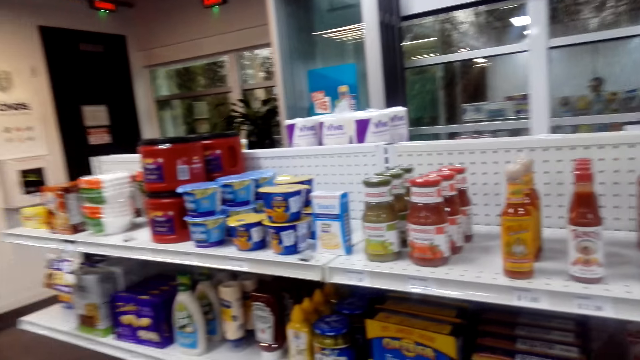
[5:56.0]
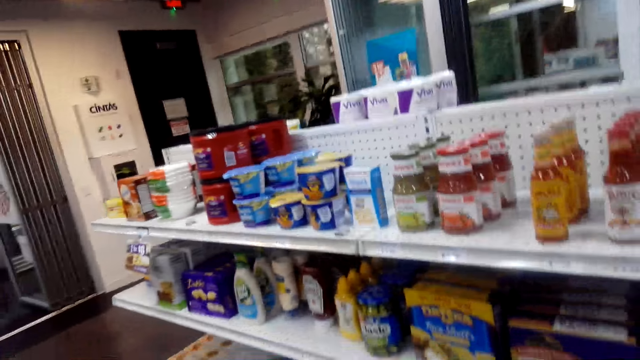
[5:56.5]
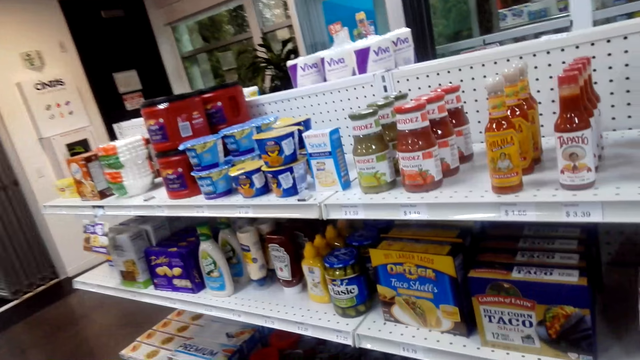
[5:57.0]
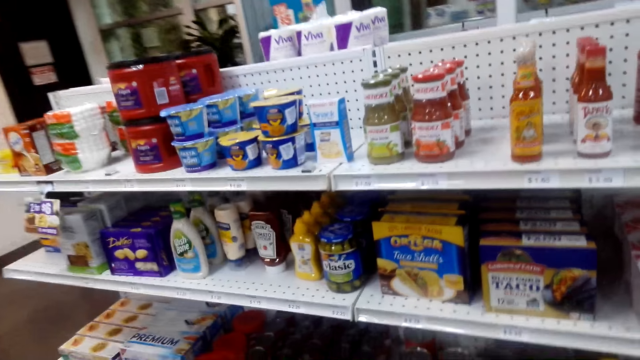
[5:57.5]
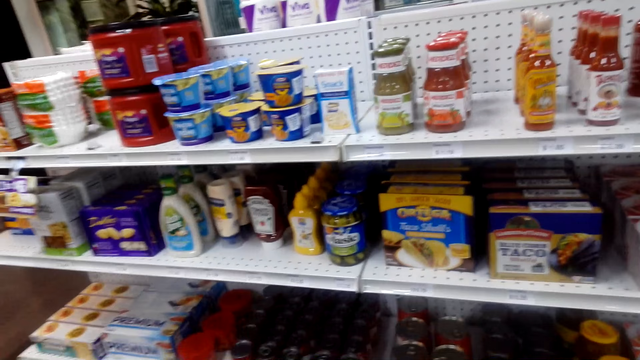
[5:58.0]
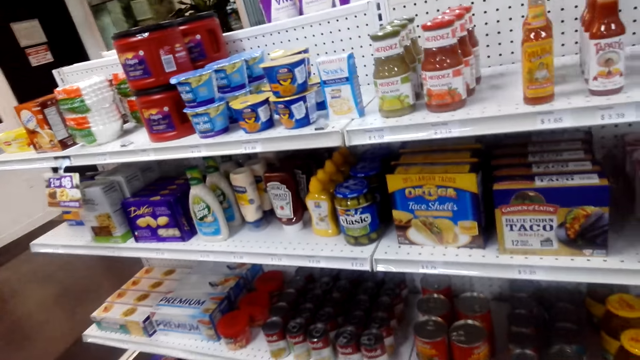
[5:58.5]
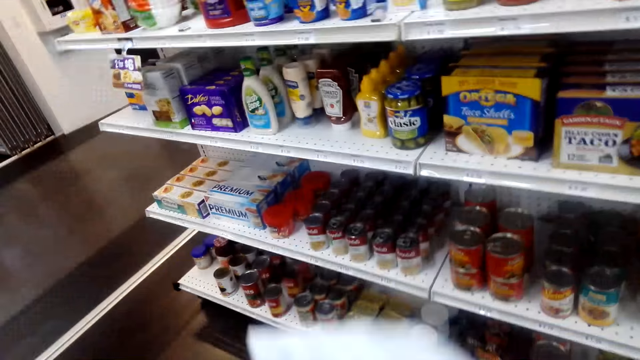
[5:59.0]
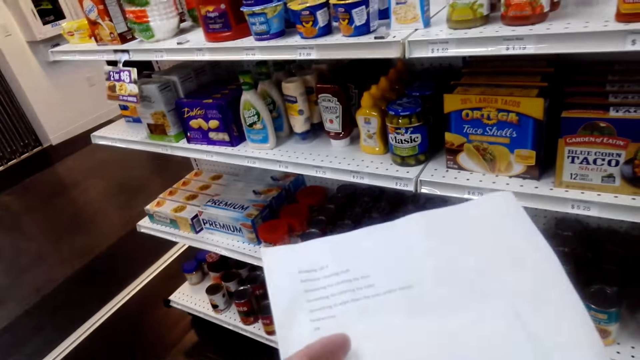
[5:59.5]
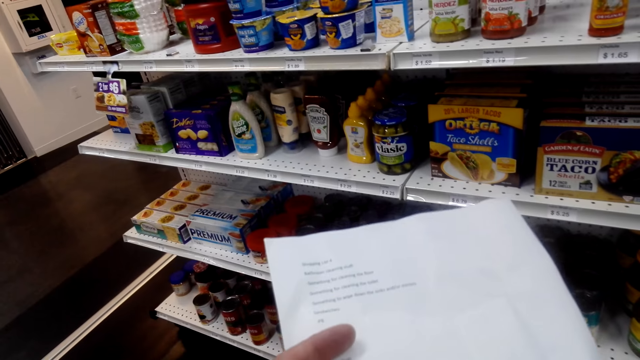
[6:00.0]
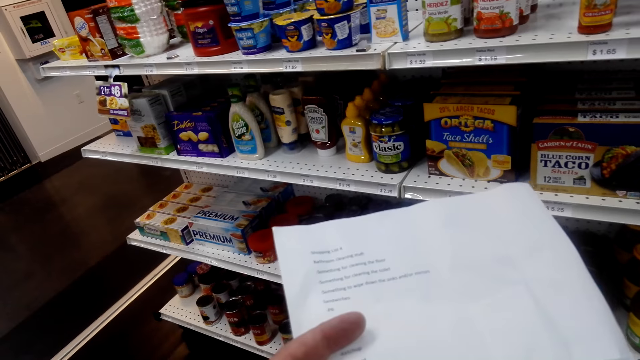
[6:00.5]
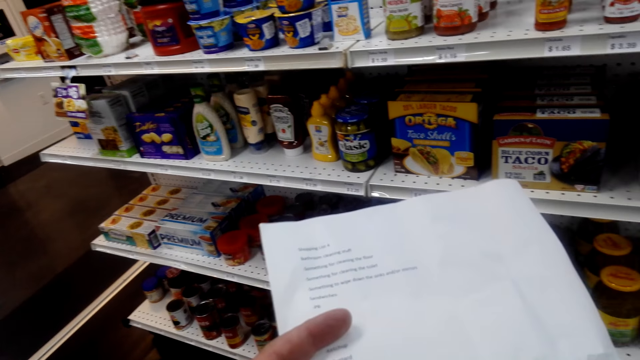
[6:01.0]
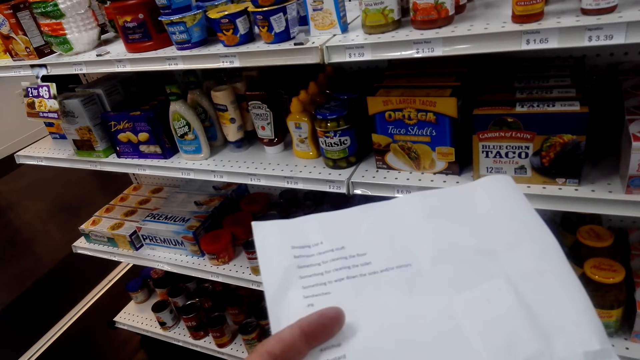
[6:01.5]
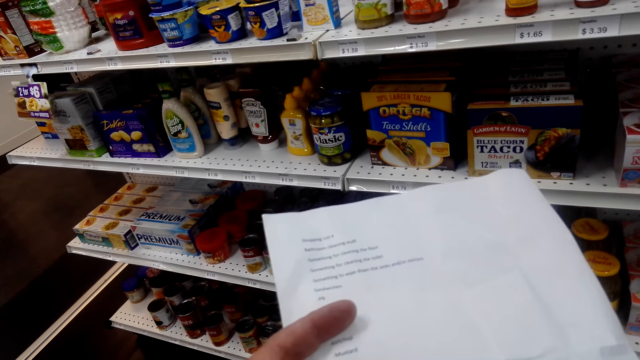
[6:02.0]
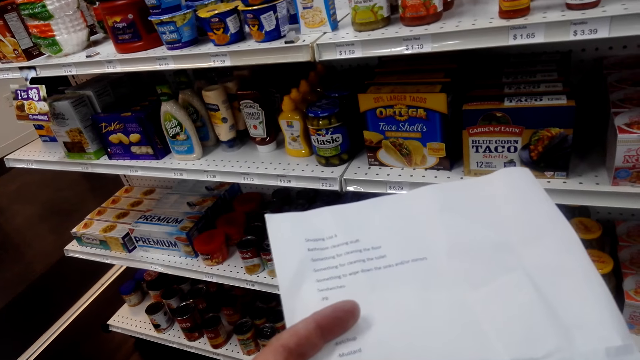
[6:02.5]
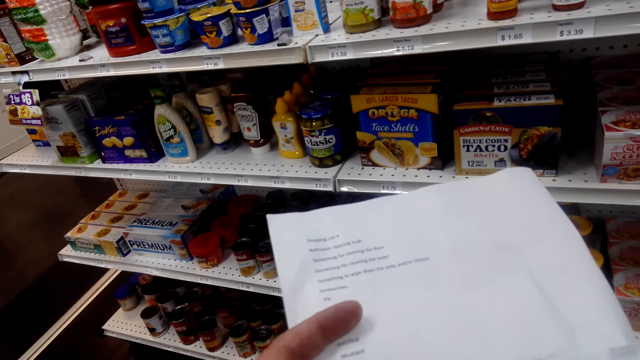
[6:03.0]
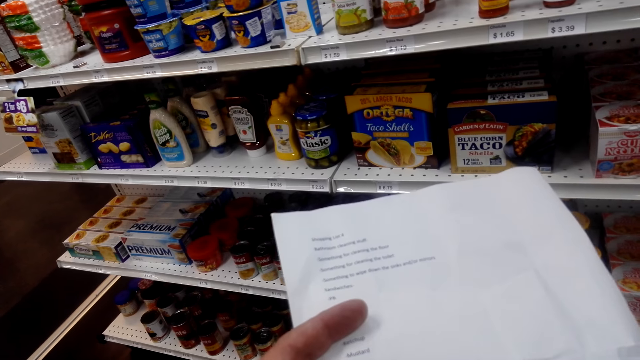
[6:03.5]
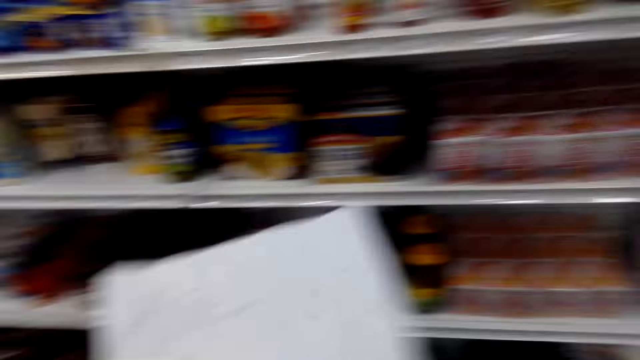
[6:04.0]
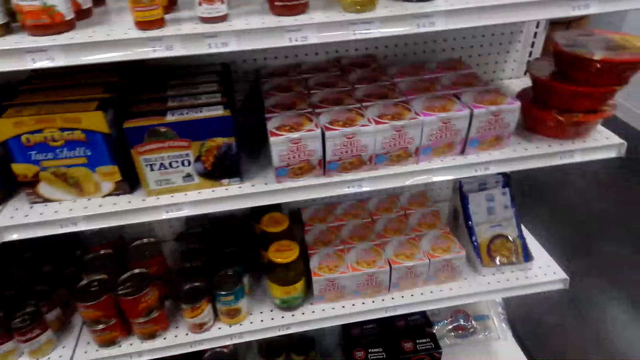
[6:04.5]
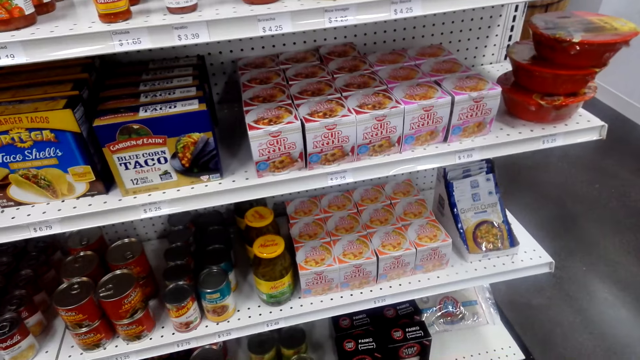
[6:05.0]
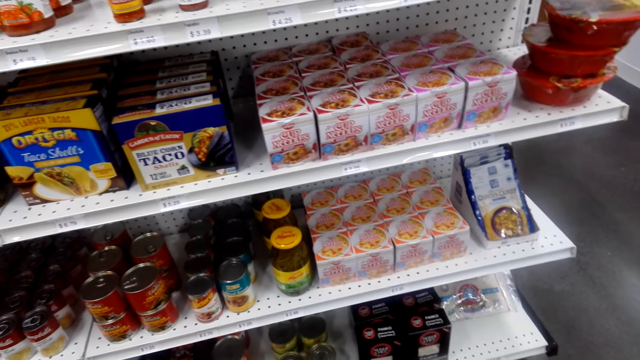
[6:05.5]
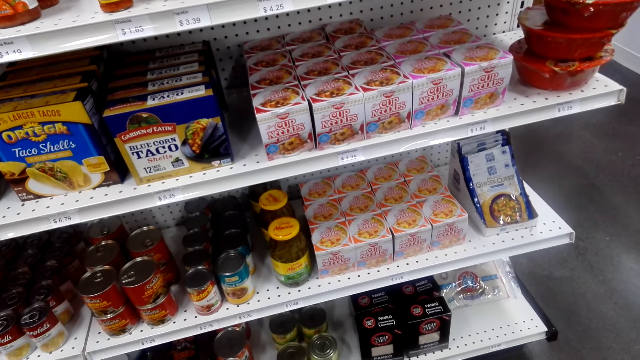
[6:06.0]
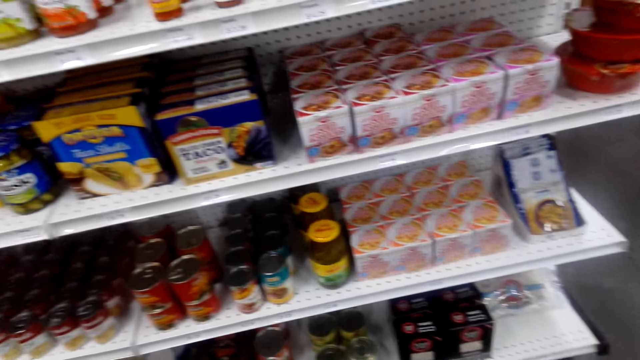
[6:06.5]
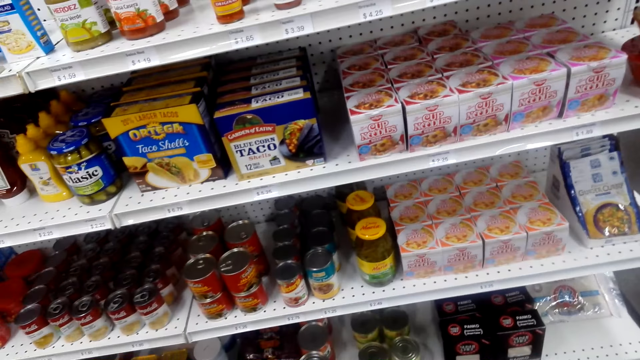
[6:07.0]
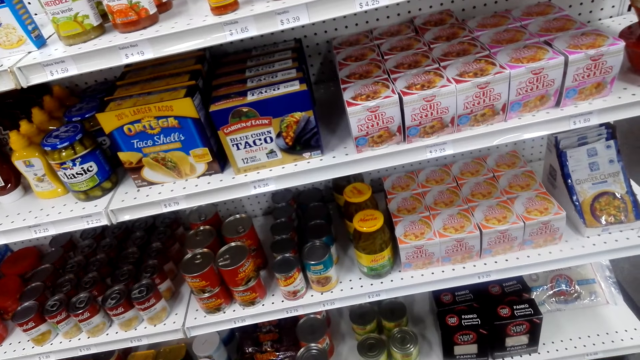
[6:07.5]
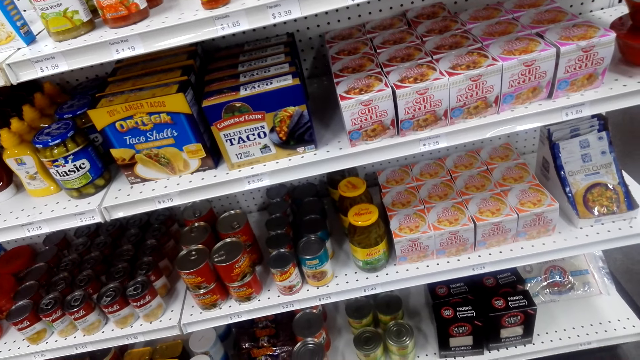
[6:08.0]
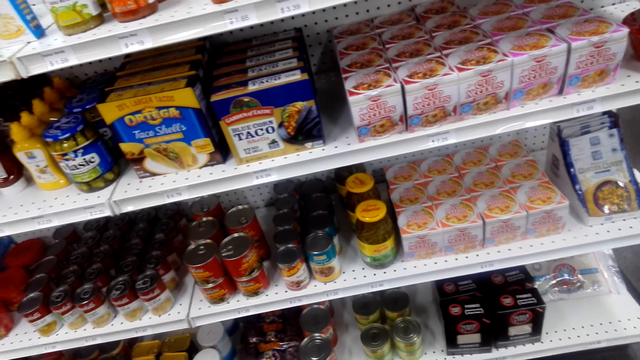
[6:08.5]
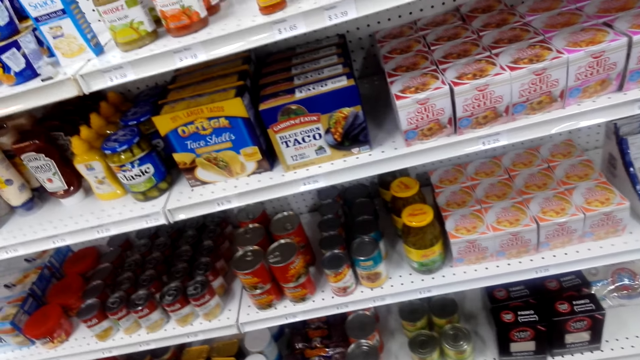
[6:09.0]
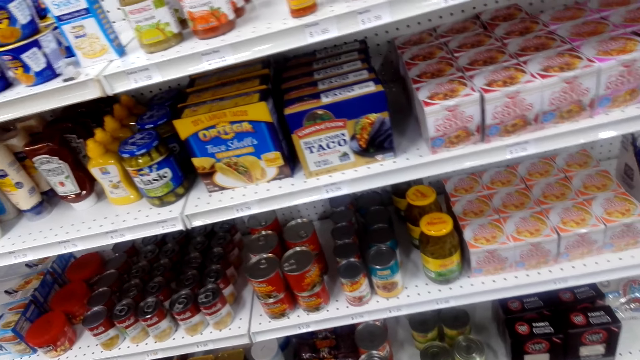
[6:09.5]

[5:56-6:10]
The camera wearer looks at the paper and lowers the paper.

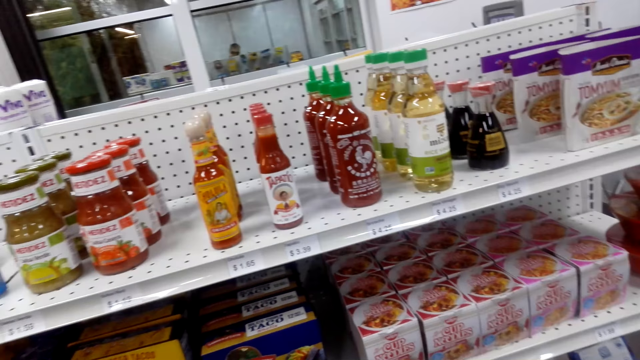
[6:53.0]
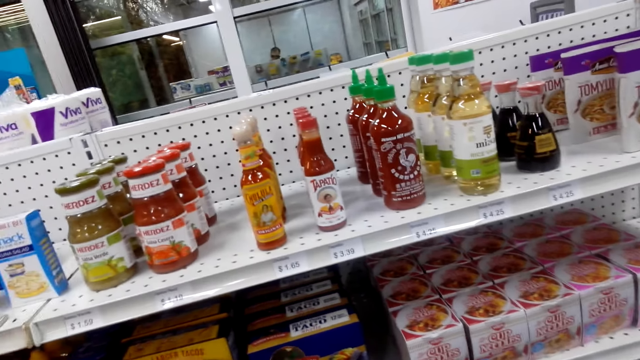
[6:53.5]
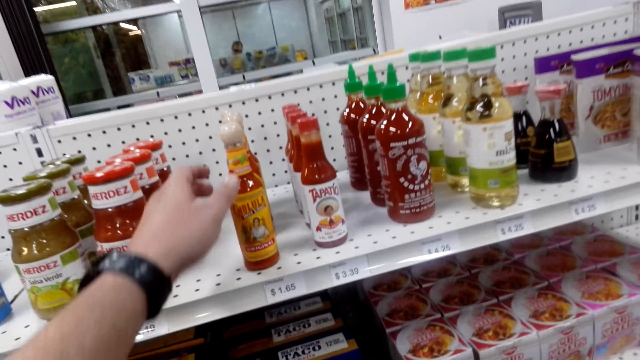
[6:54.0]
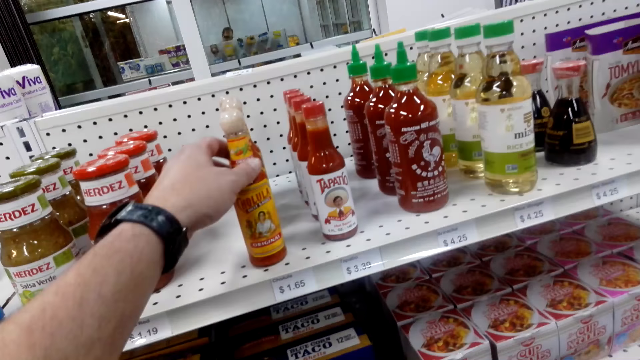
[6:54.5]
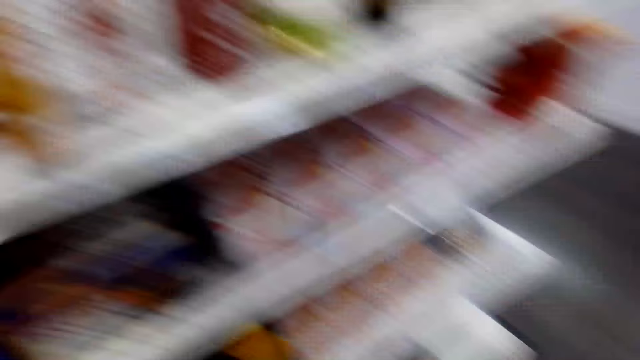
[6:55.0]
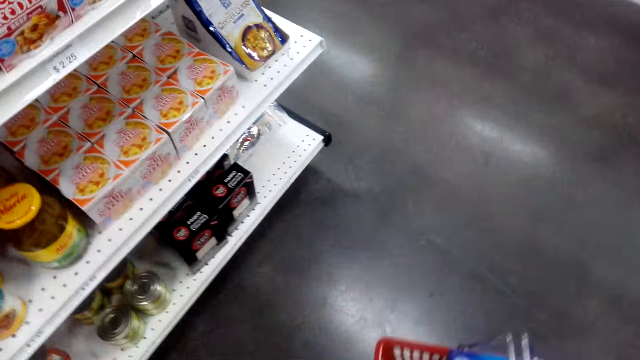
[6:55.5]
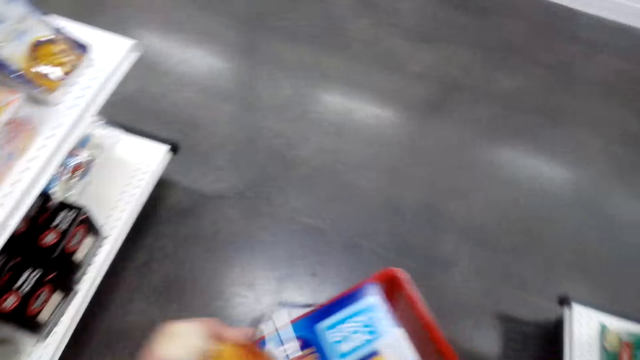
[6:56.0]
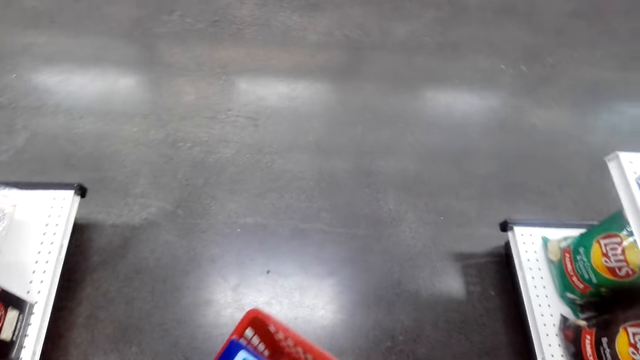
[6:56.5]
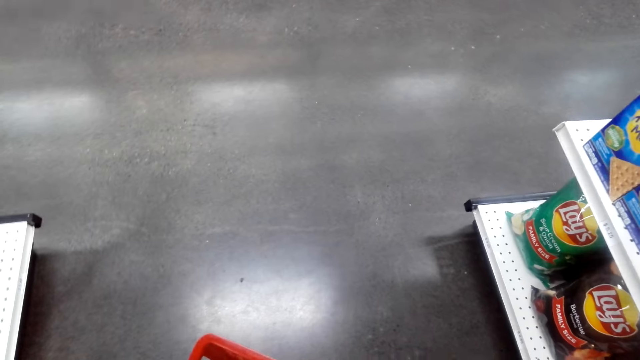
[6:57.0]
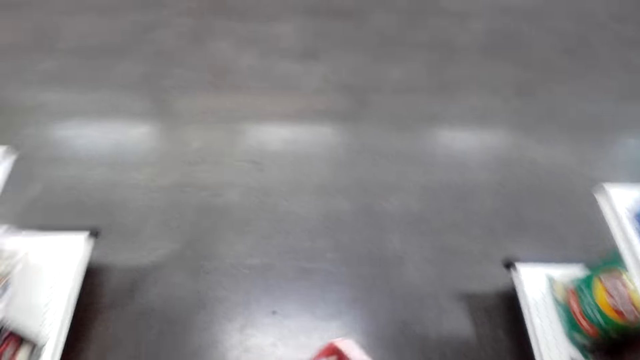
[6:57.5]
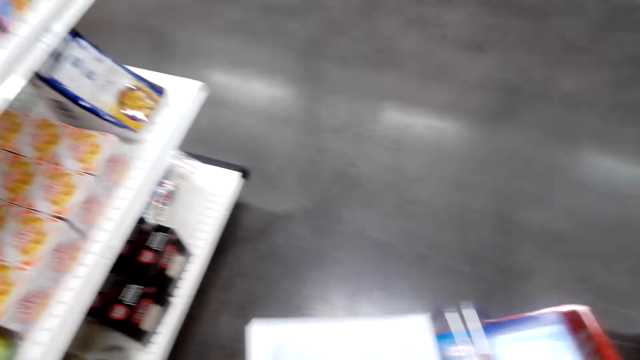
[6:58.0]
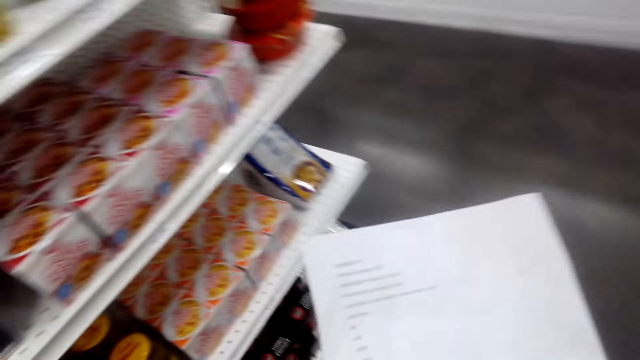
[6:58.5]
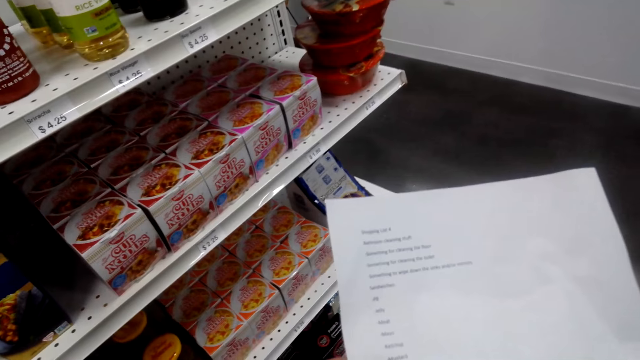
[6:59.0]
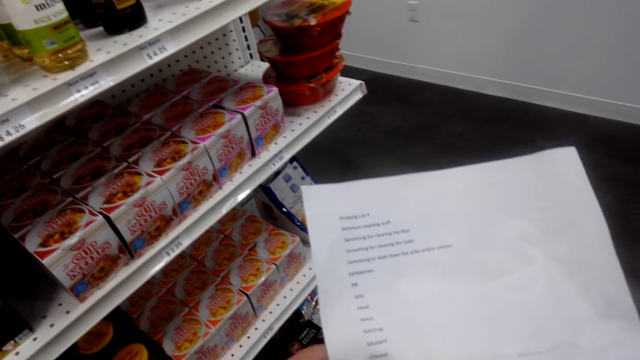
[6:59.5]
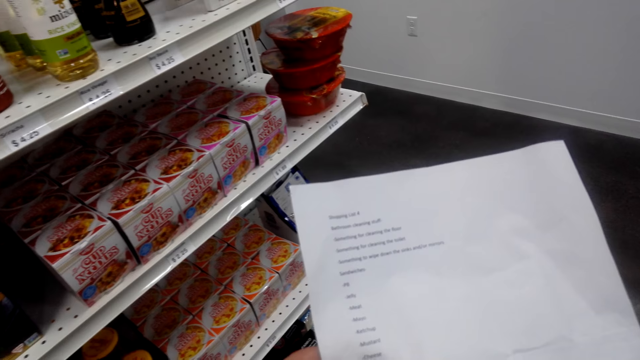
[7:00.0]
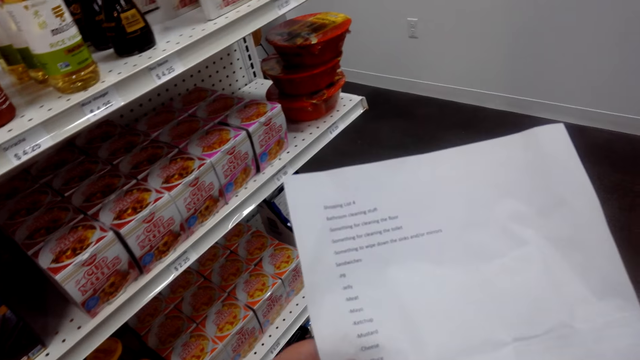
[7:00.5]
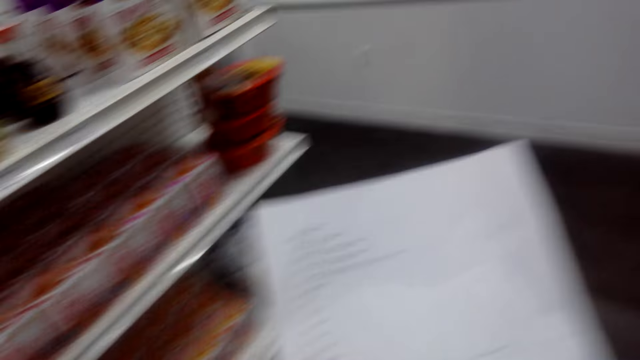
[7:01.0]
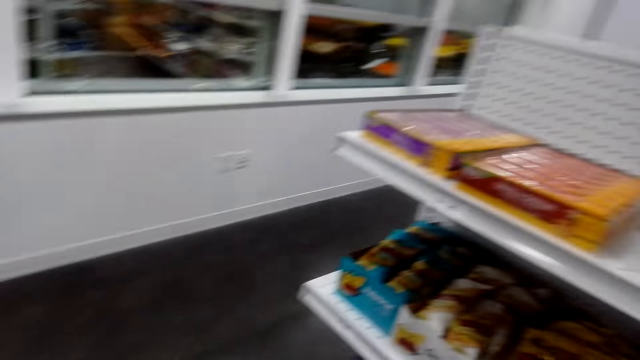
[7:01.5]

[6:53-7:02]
The camera wearer picks up Cholula sauce. They put the Cholula sauce in the carrier. They look at the paper.
